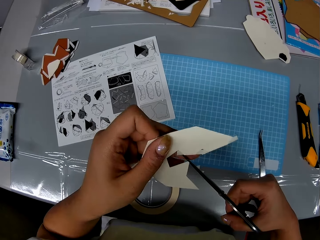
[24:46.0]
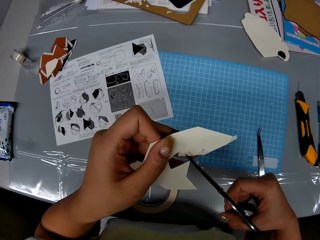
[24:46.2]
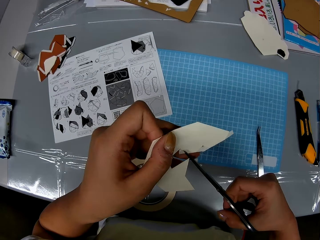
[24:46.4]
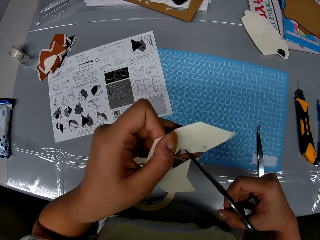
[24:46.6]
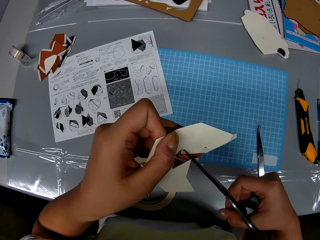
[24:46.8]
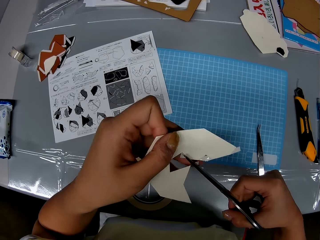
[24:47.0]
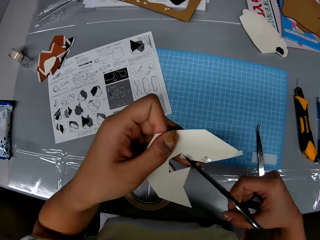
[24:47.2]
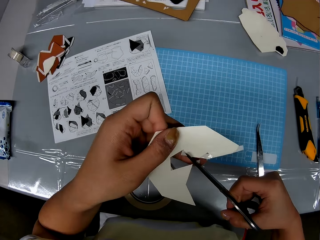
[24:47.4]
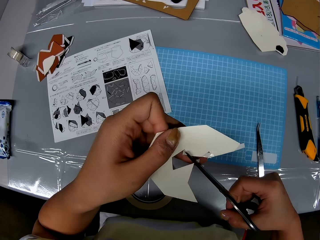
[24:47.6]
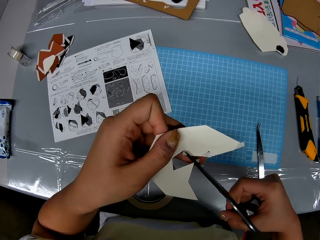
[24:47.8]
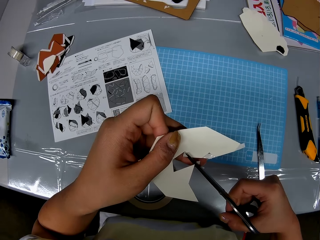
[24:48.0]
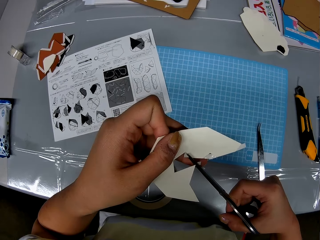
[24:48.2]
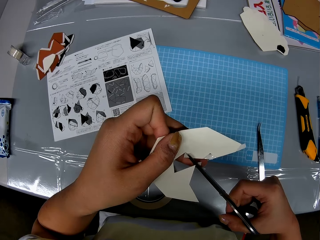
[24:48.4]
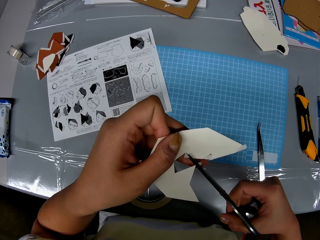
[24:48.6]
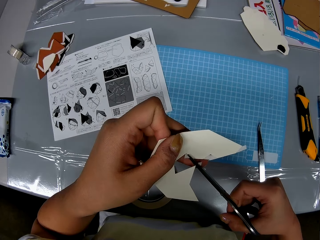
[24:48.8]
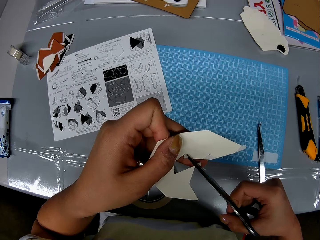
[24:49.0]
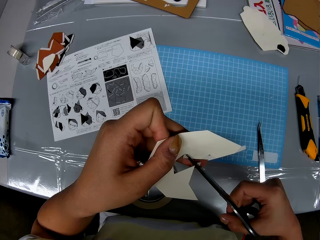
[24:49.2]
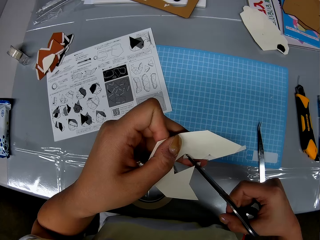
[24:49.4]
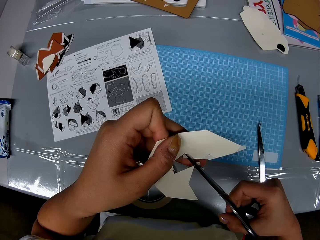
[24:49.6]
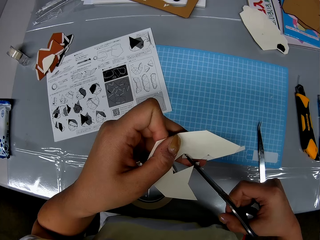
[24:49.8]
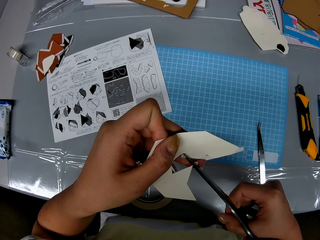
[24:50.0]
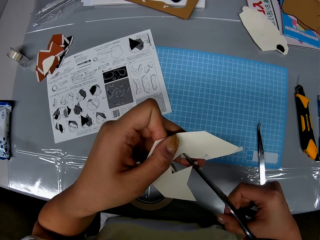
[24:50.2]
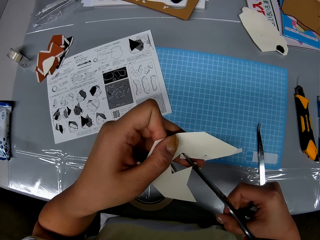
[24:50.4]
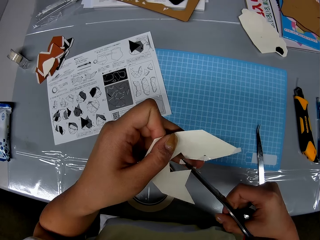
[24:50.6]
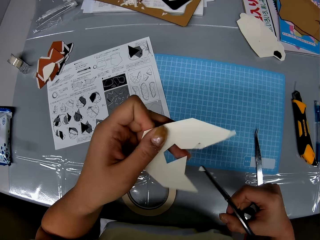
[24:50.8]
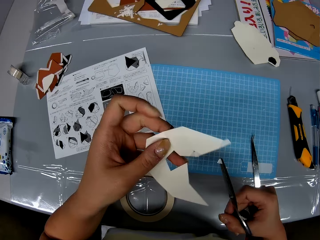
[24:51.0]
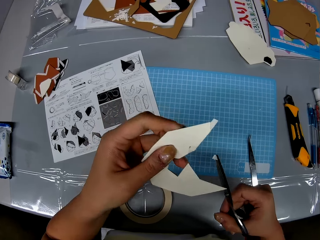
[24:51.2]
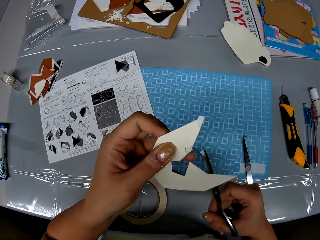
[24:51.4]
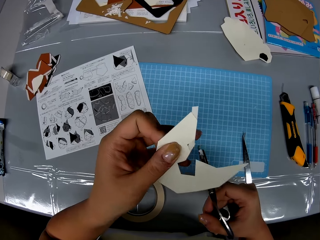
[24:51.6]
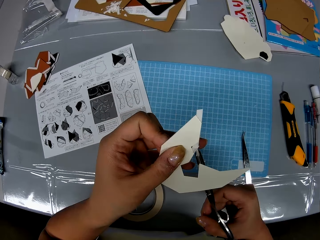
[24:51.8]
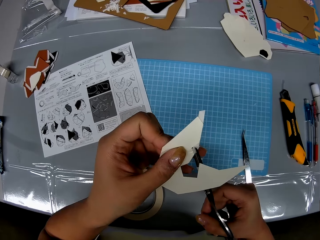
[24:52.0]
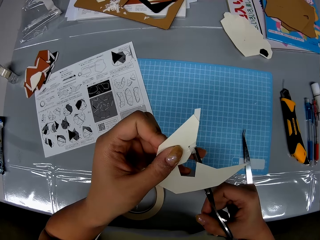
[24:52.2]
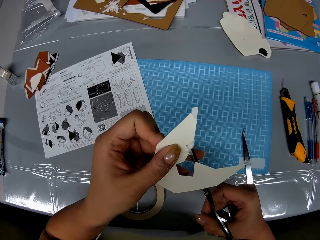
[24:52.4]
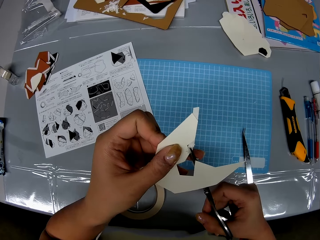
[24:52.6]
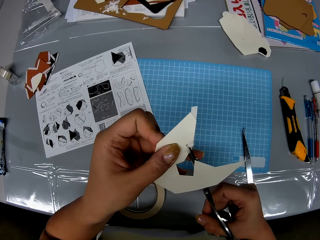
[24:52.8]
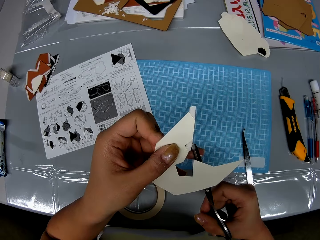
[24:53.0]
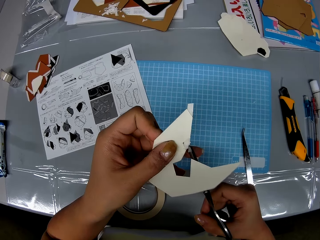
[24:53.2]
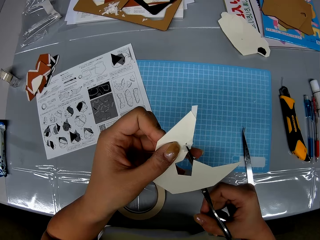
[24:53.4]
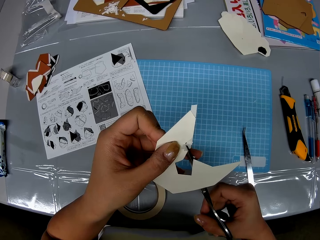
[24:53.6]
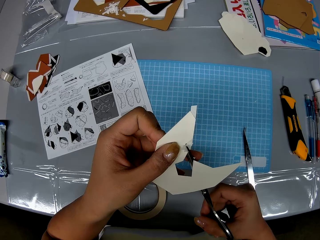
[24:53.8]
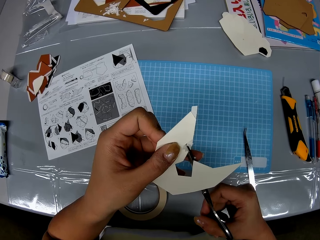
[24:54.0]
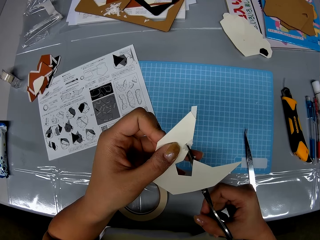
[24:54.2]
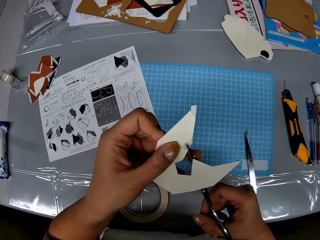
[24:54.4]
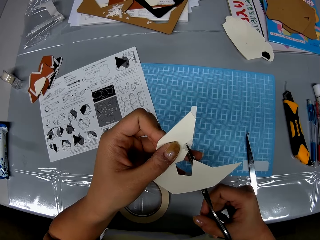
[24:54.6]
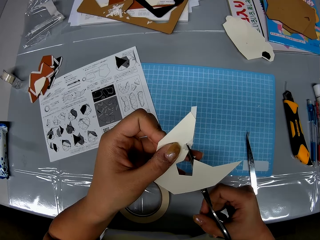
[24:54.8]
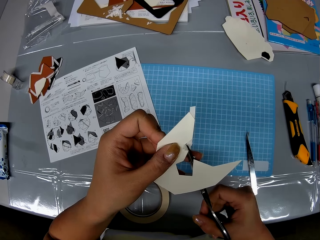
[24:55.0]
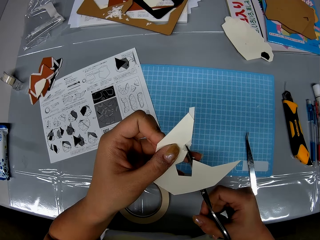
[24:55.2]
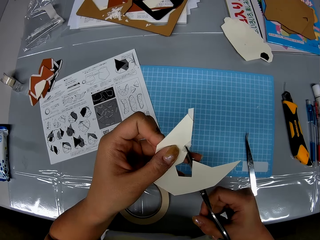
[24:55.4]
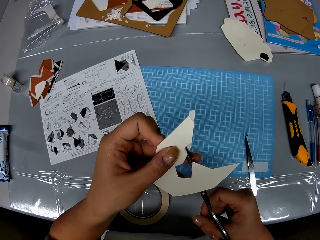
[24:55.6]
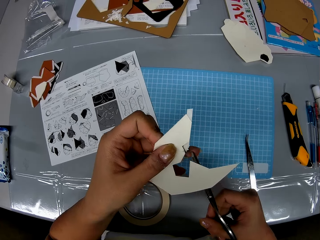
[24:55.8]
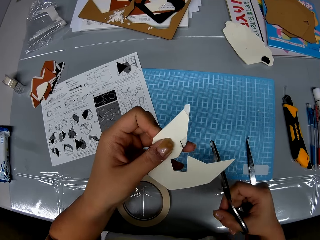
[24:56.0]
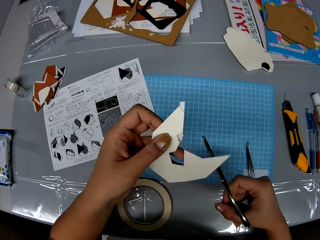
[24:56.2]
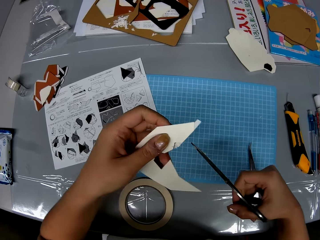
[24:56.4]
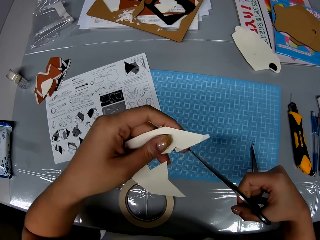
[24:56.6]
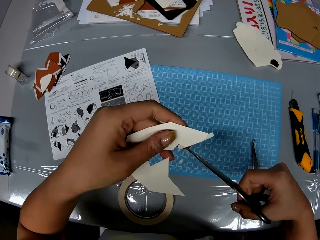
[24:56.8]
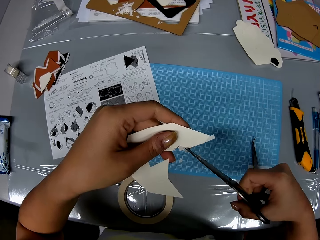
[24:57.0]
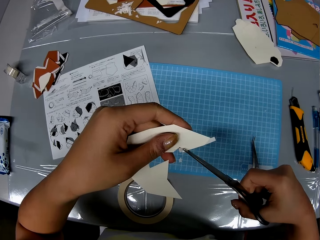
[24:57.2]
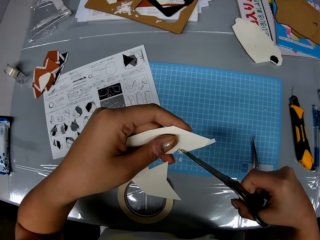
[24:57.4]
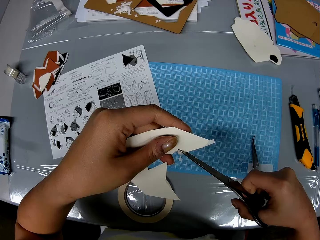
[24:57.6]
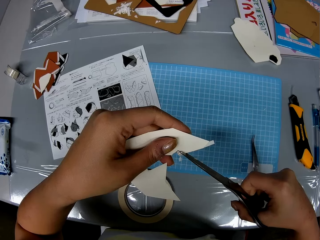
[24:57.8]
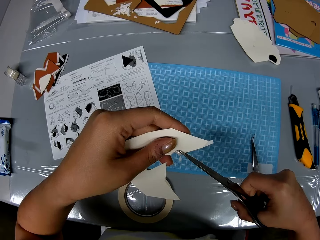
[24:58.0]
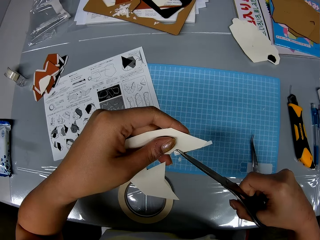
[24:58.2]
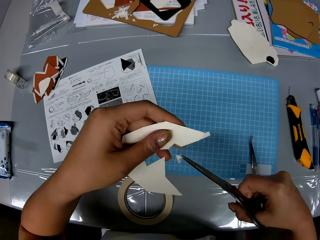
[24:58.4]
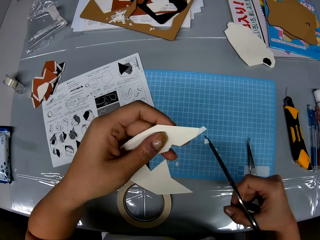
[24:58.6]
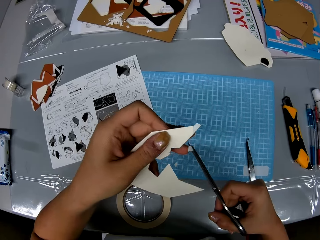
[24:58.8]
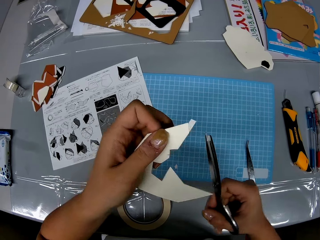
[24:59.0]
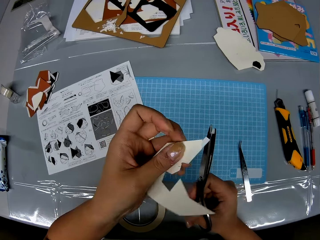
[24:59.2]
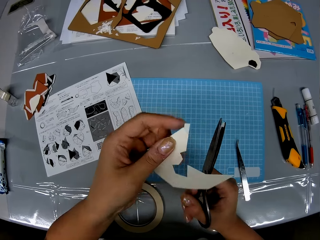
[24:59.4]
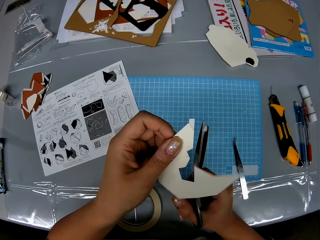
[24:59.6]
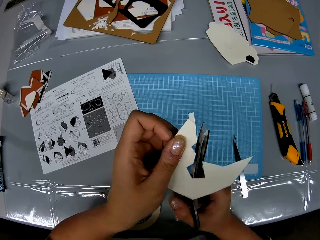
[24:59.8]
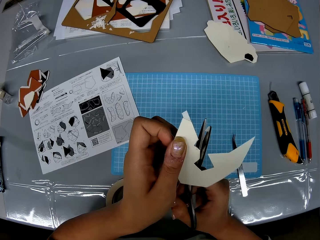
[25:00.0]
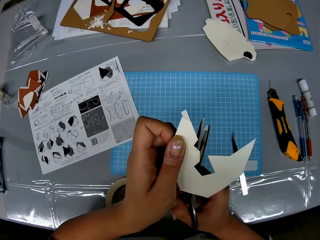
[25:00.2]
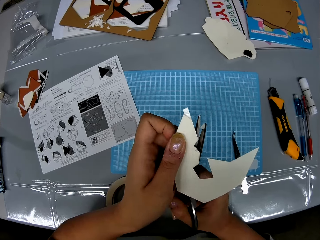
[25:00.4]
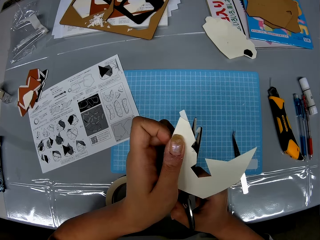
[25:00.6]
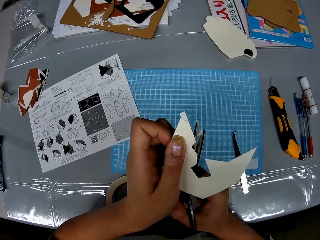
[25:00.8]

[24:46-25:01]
The camera wearer trims the tapes on the edges of the cardboard or craft paper with the pair of scissors. They adjust the craft paper on a hand. They cut the craft paper with the scissors. They adjust the craft paper on a hand. They cut the craft paper with the scissors. They adjust the craft paper on a hand.
